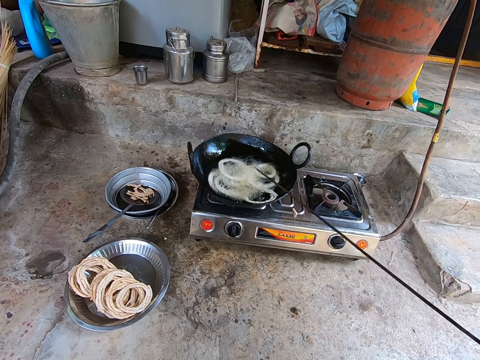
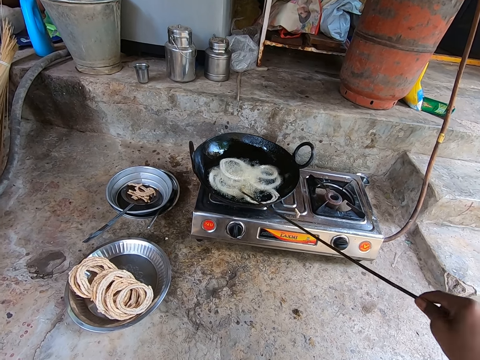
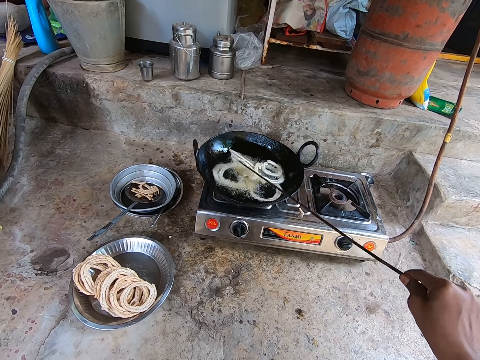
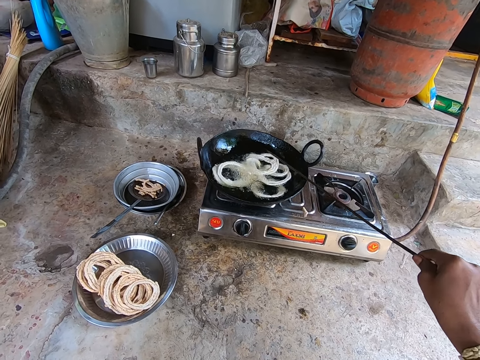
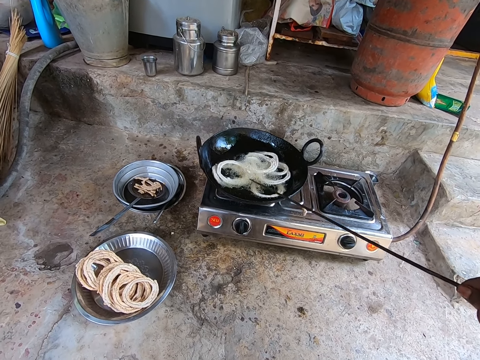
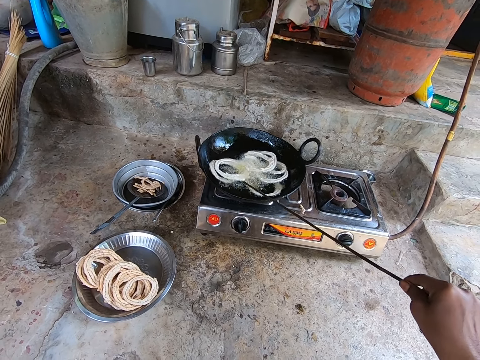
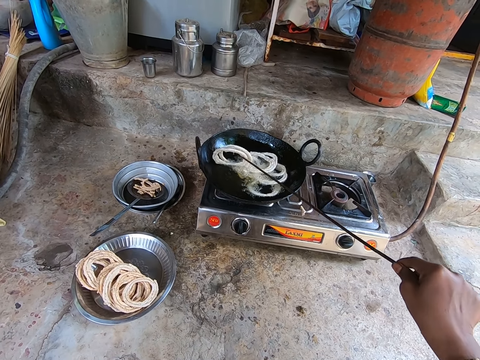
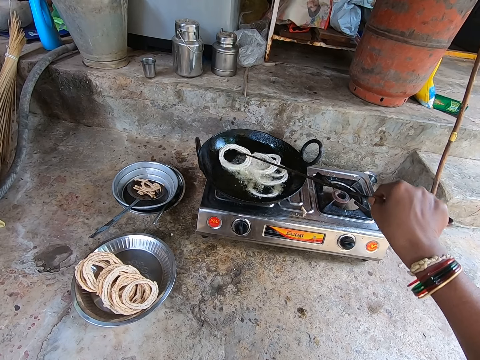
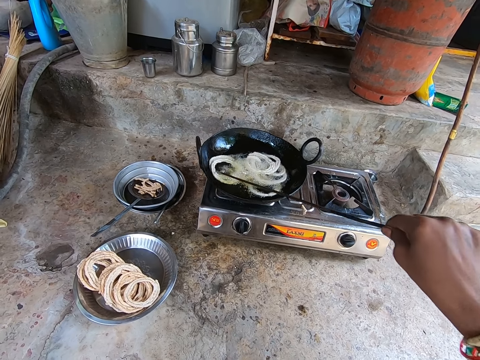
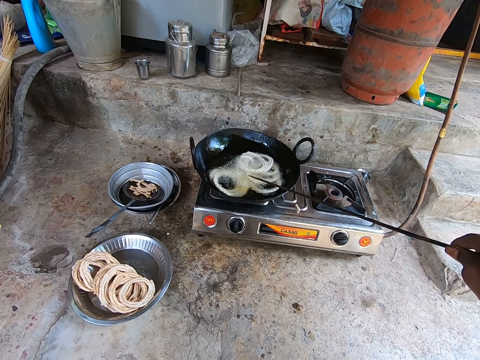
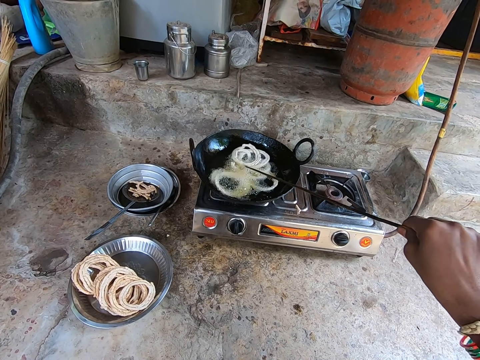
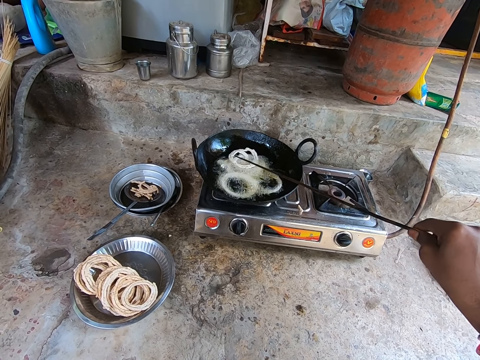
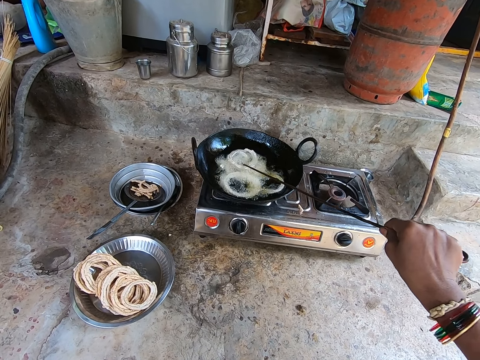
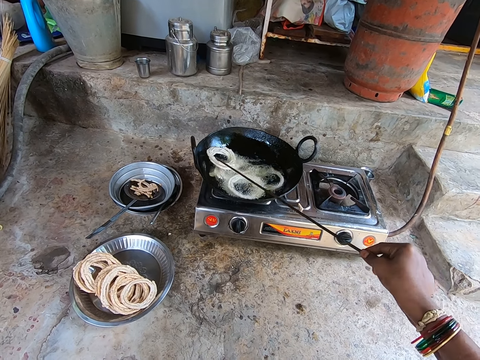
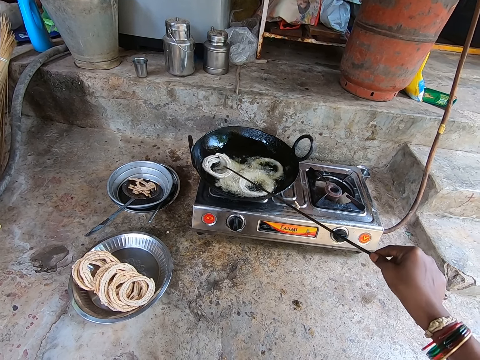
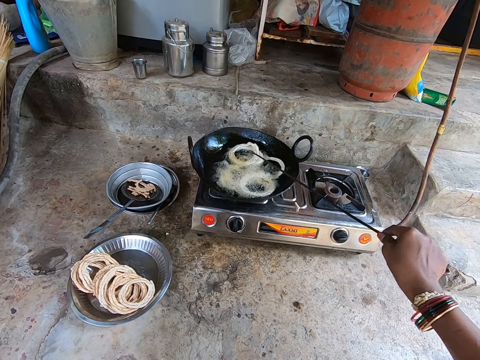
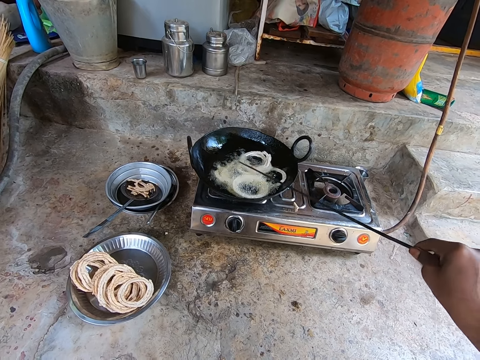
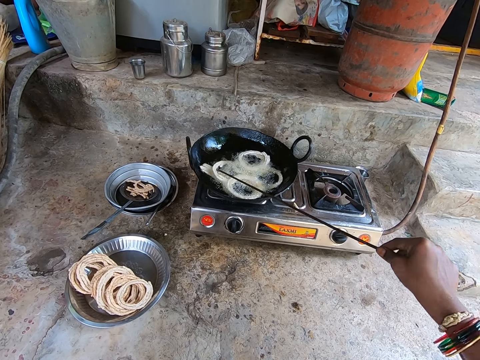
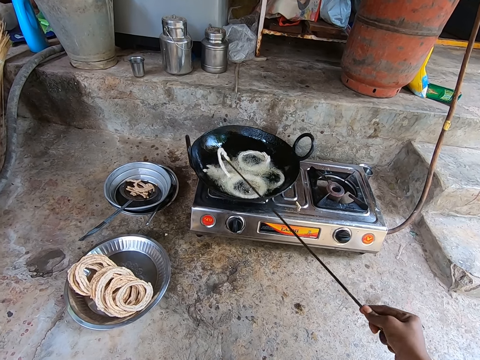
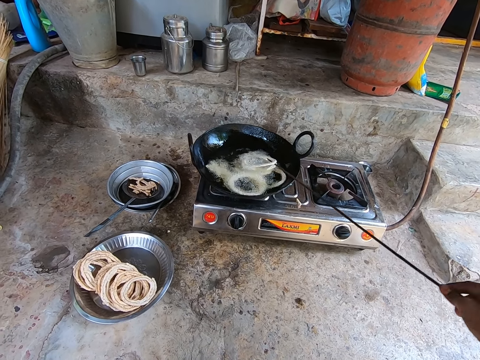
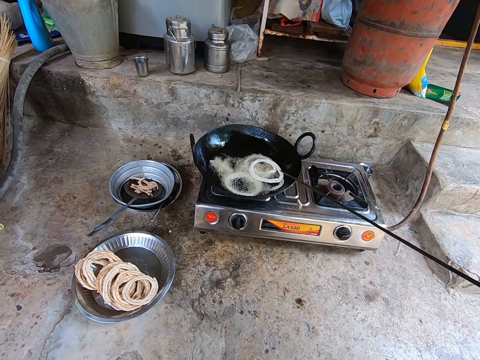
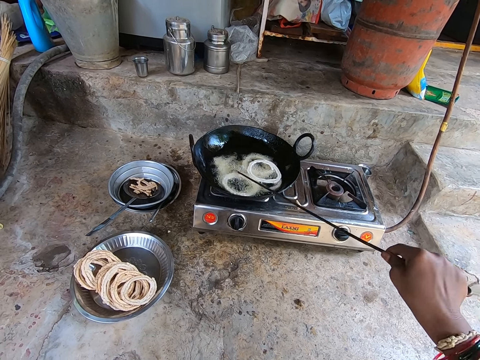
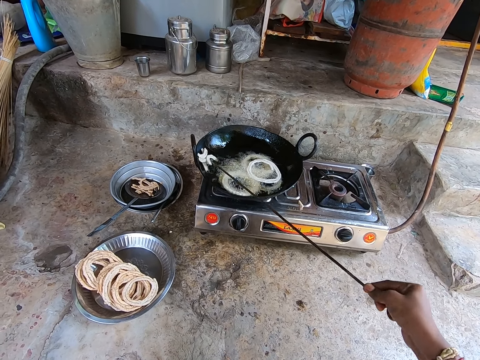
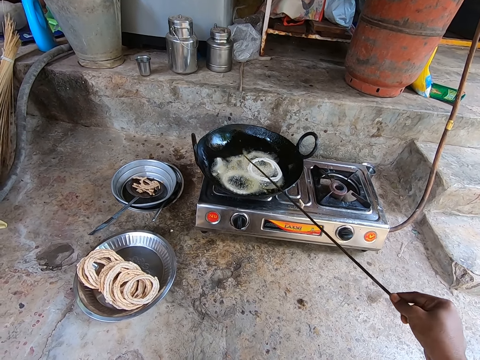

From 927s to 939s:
The camera wearer moves the cooking stick and stirs the pasta on the frying pan.

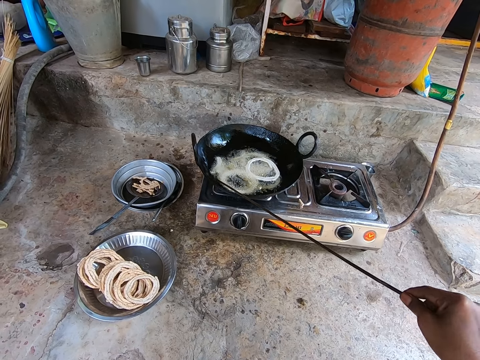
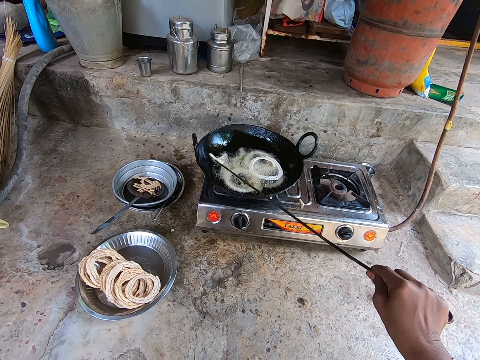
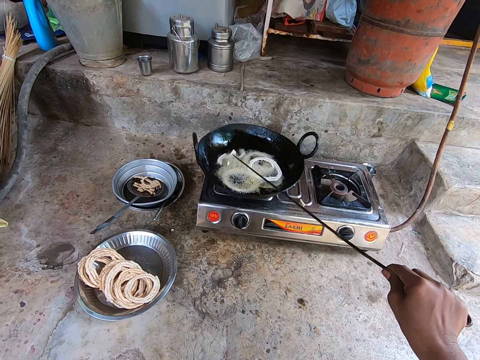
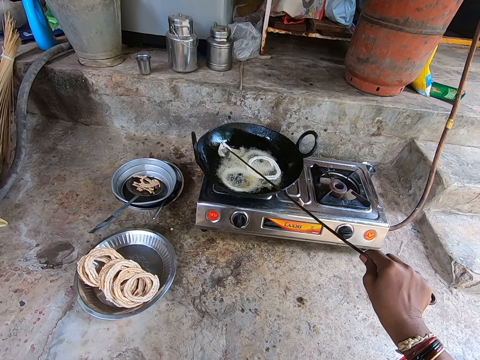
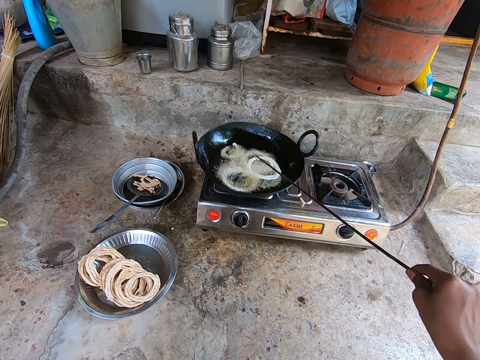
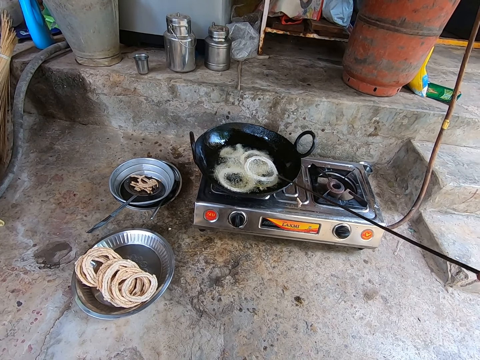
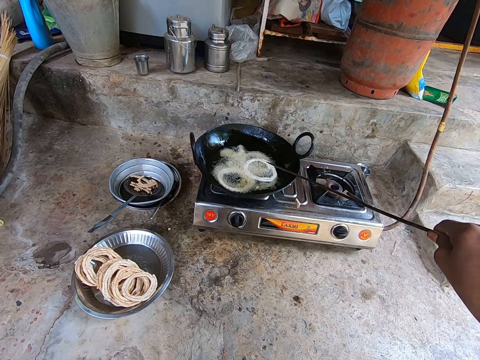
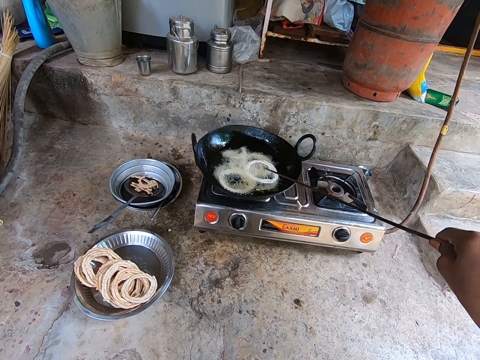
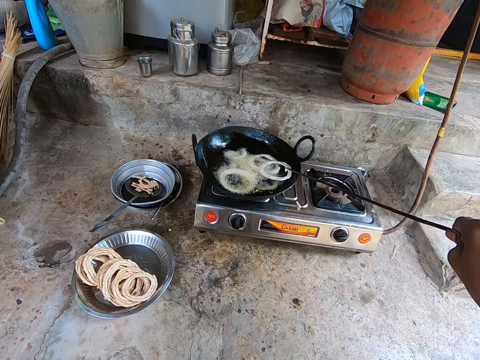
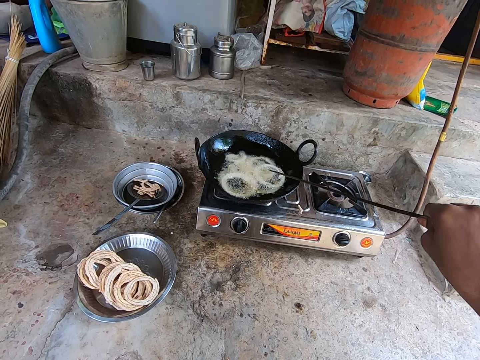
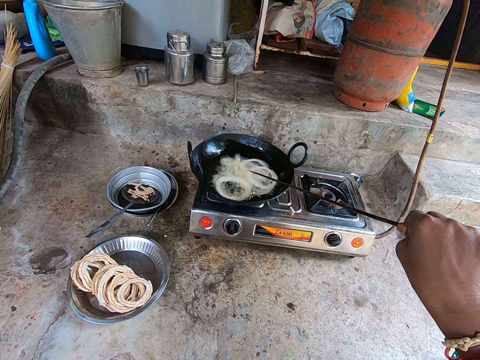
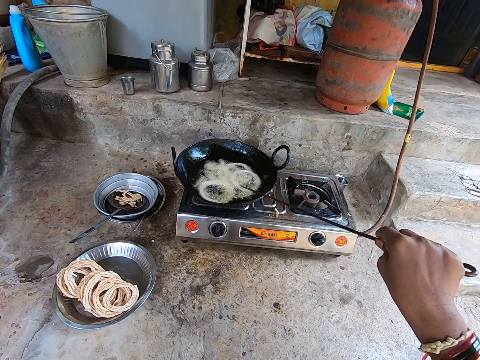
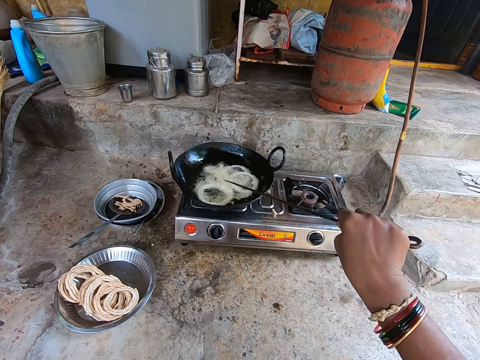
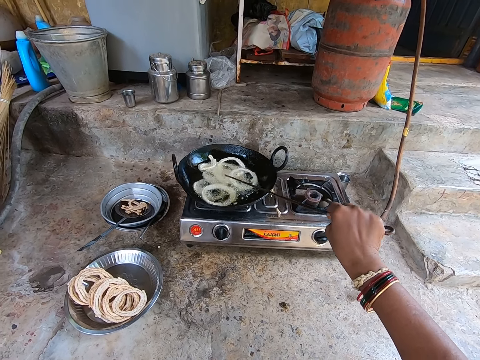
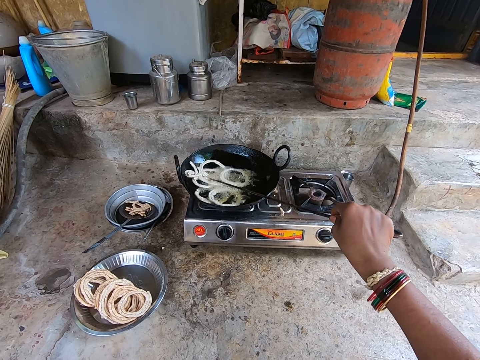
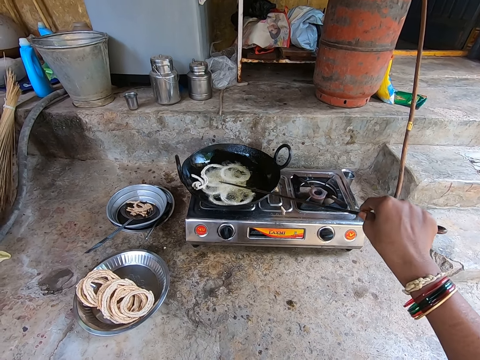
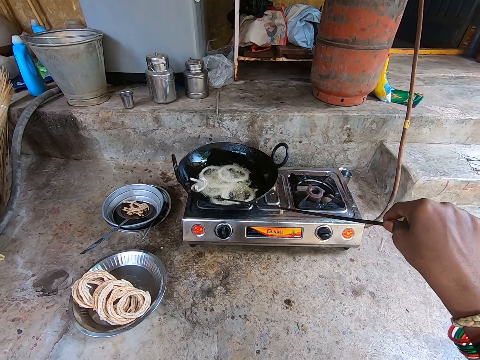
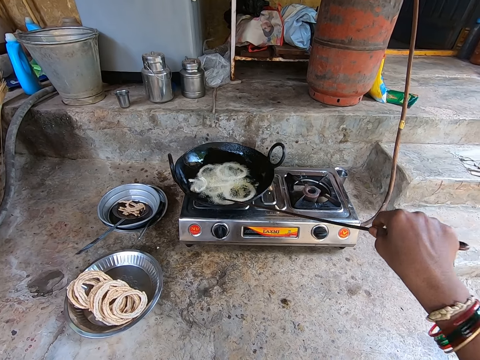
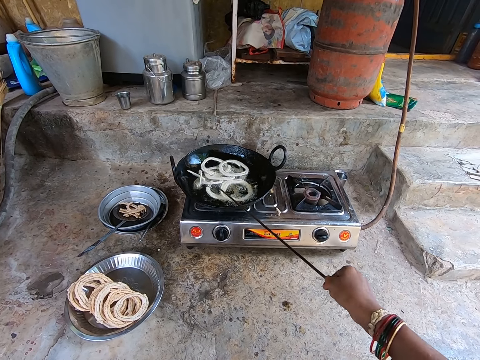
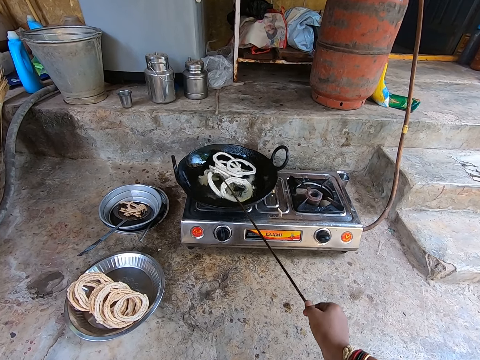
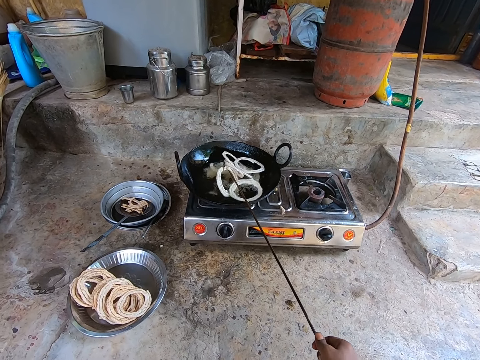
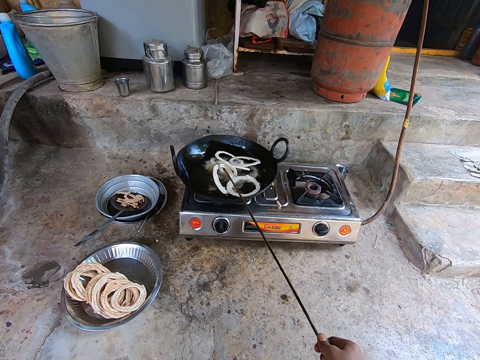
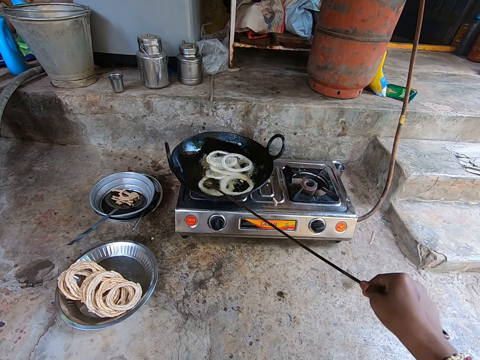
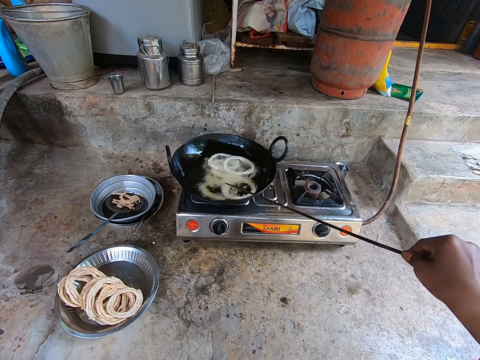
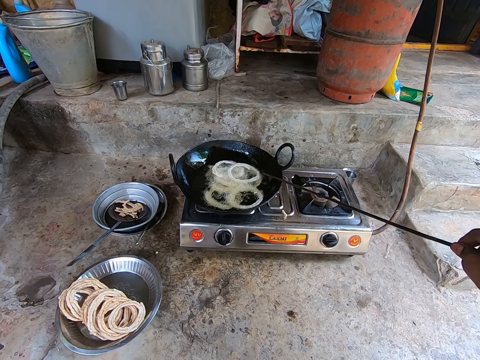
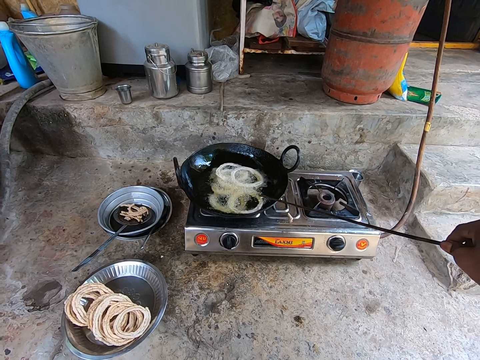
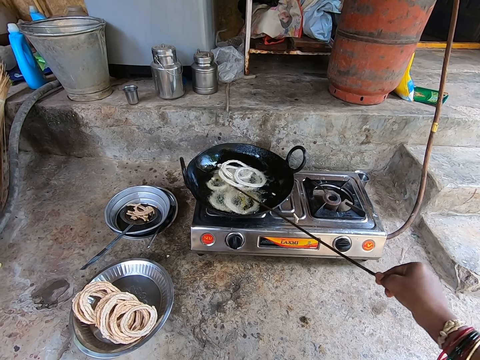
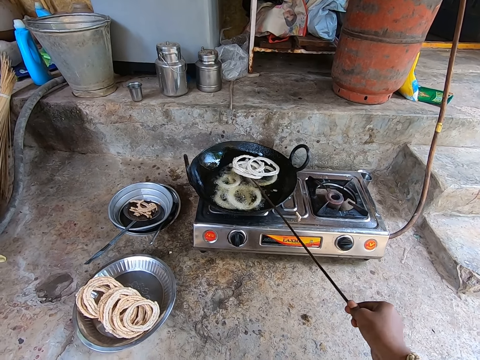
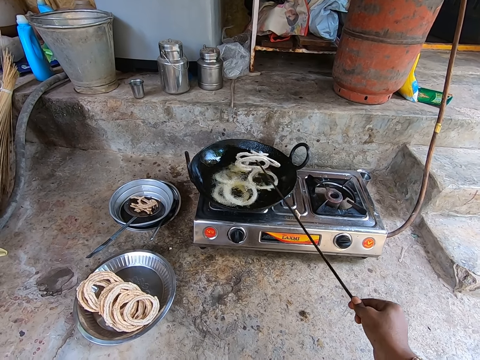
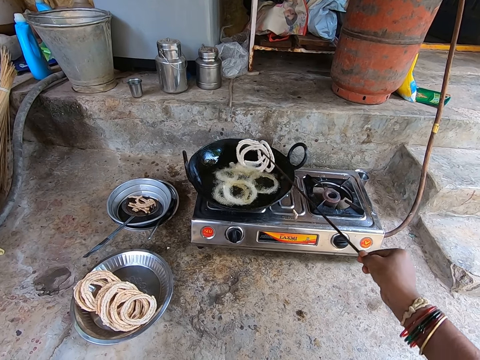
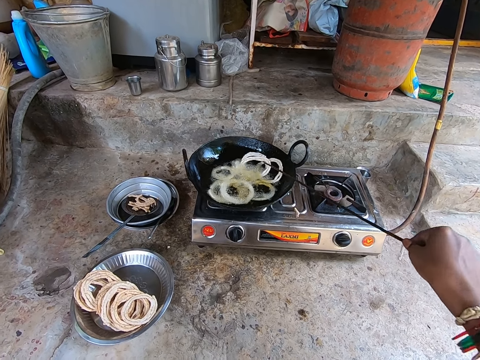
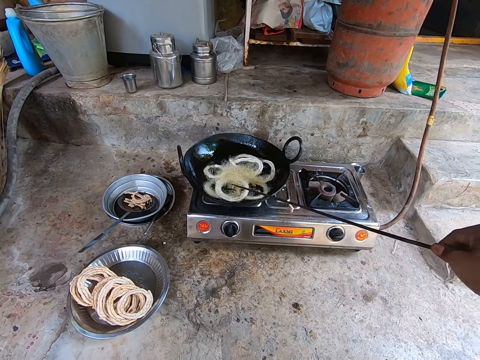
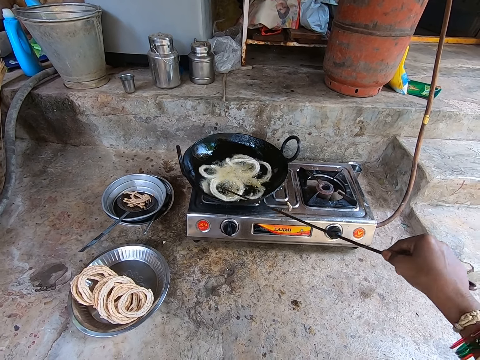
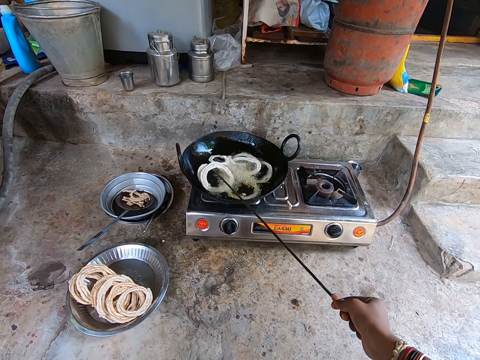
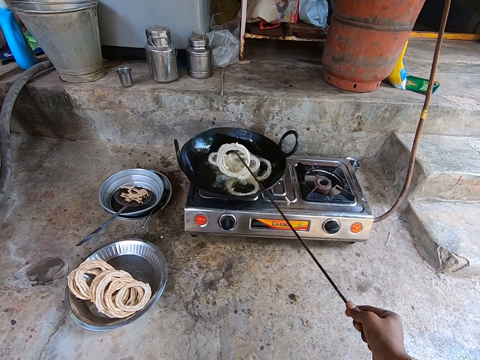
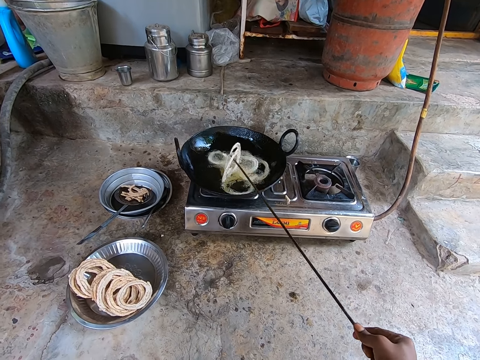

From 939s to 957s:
The camera wearer pulls back the cooking stick, moves the cooking stick and stirs the pasta on the frying pan. They pull back the cooking stick, move the cooking stick and stir the pasta on the frying pan.
